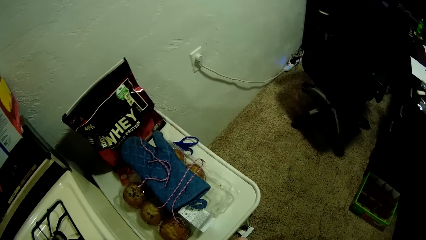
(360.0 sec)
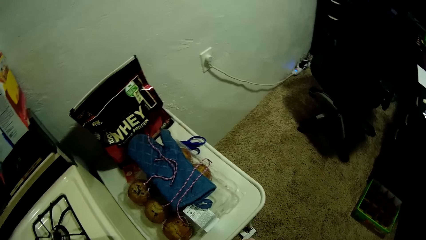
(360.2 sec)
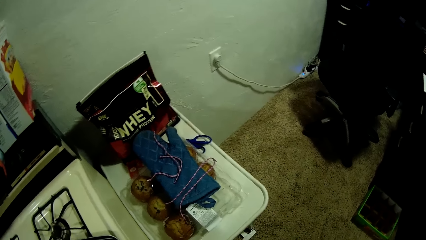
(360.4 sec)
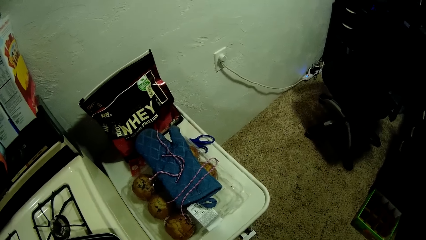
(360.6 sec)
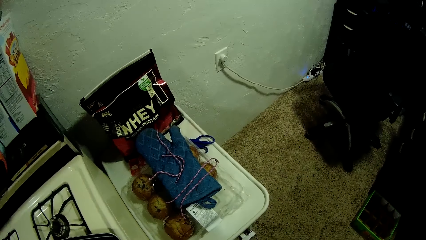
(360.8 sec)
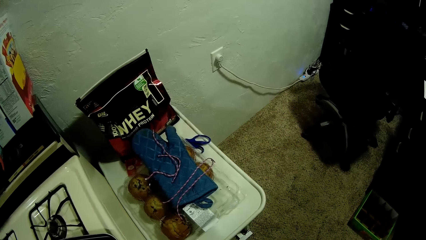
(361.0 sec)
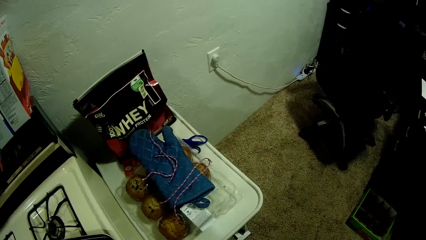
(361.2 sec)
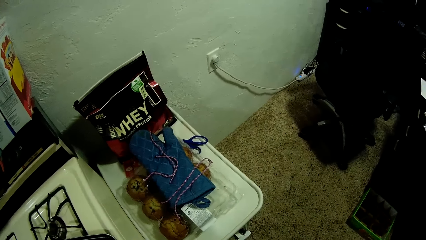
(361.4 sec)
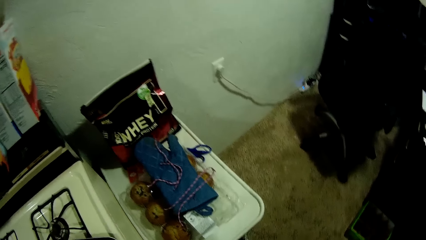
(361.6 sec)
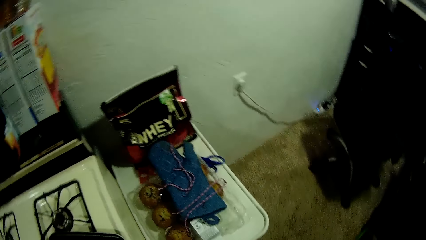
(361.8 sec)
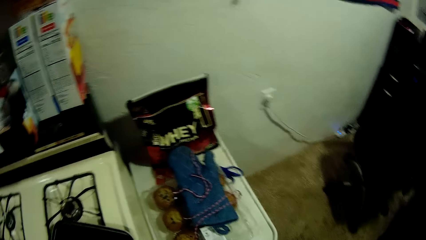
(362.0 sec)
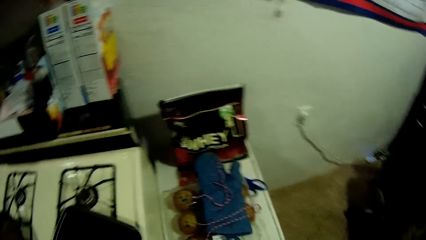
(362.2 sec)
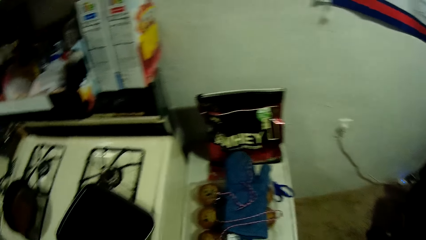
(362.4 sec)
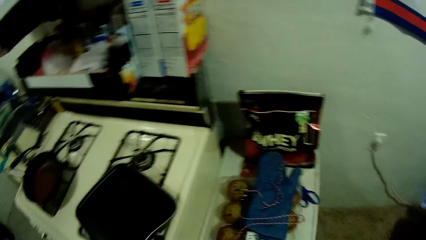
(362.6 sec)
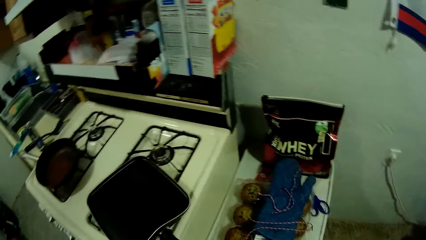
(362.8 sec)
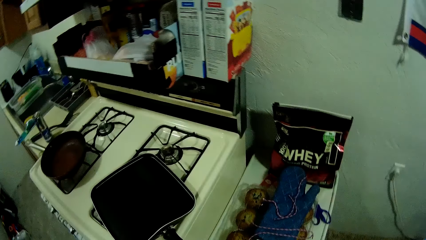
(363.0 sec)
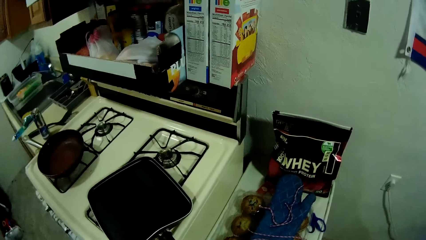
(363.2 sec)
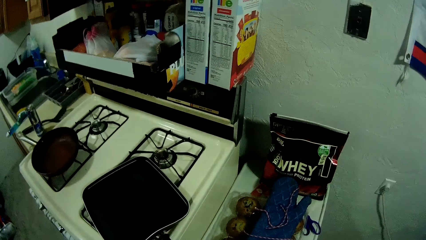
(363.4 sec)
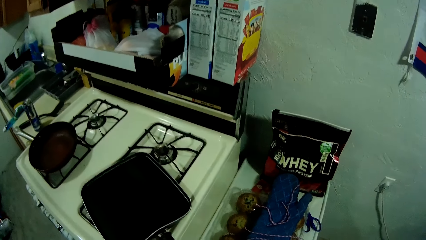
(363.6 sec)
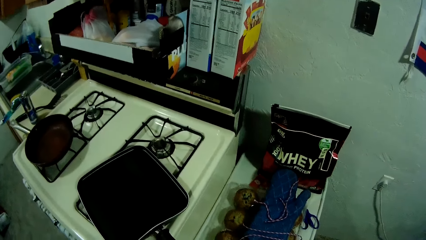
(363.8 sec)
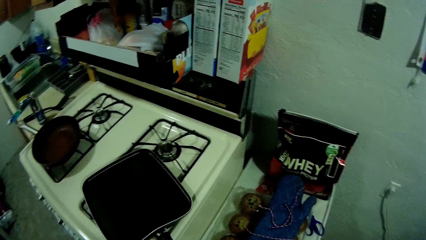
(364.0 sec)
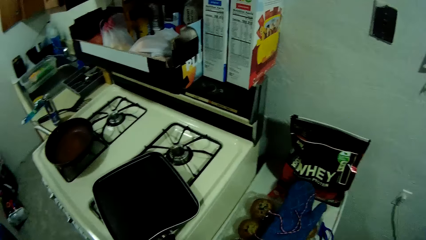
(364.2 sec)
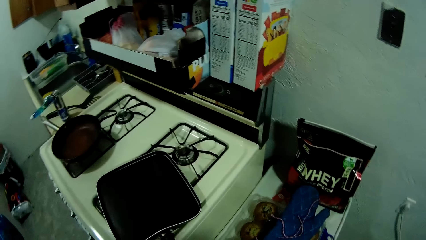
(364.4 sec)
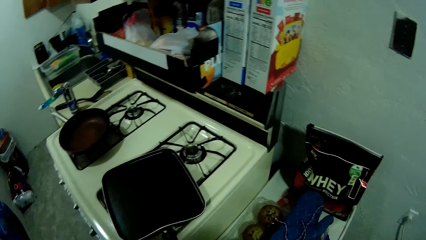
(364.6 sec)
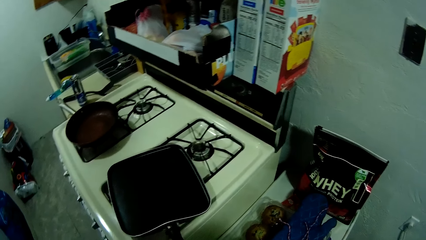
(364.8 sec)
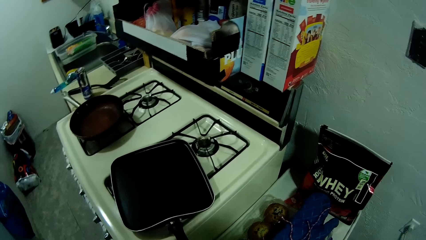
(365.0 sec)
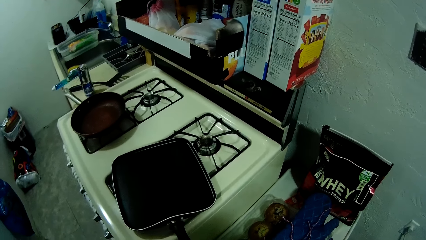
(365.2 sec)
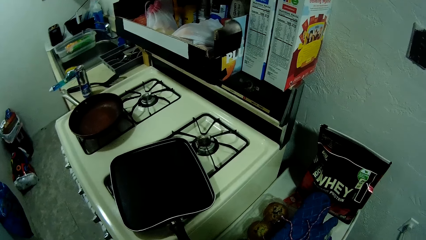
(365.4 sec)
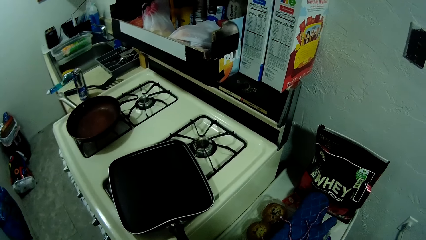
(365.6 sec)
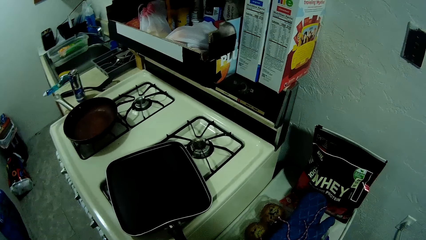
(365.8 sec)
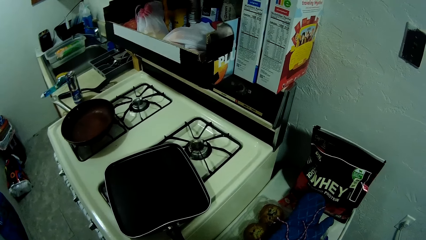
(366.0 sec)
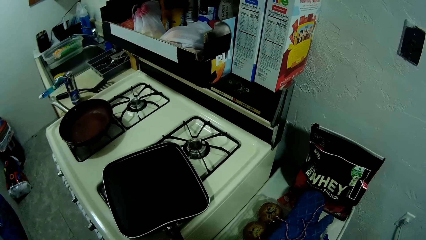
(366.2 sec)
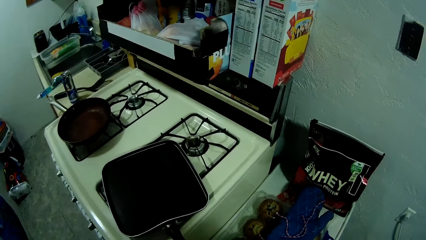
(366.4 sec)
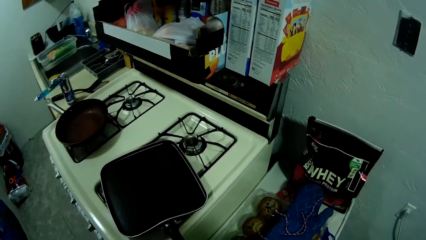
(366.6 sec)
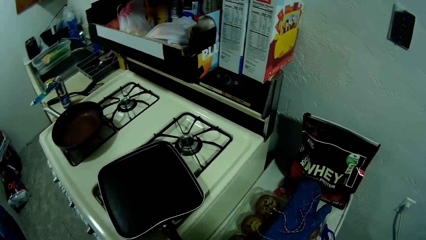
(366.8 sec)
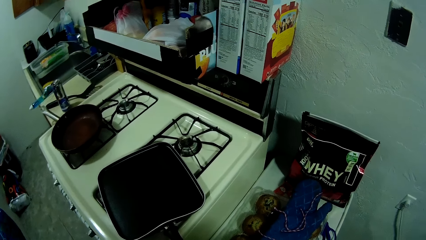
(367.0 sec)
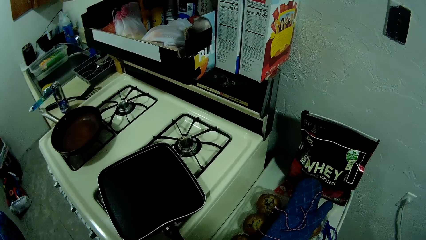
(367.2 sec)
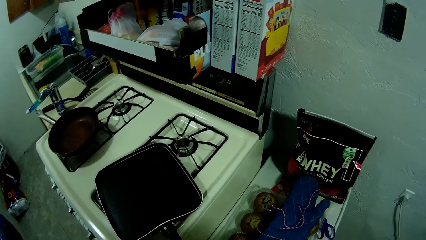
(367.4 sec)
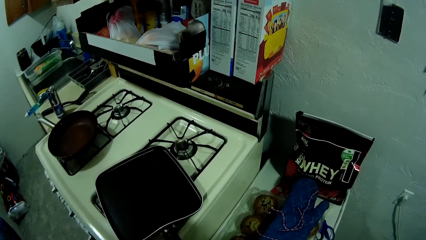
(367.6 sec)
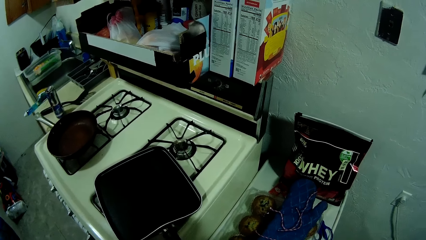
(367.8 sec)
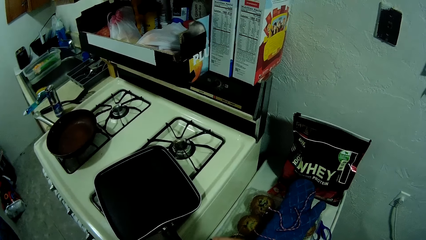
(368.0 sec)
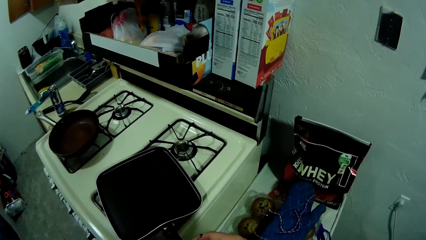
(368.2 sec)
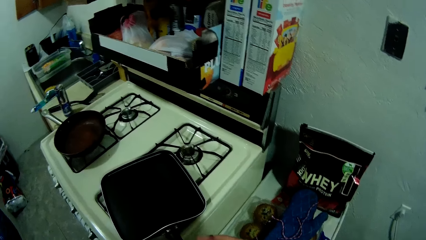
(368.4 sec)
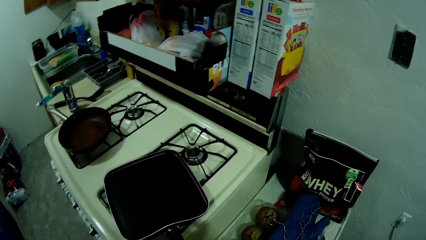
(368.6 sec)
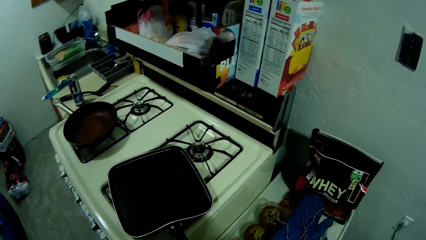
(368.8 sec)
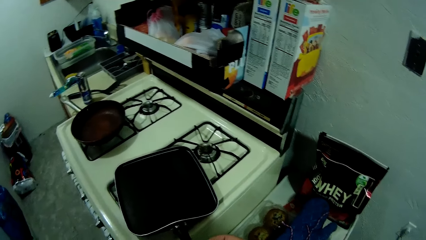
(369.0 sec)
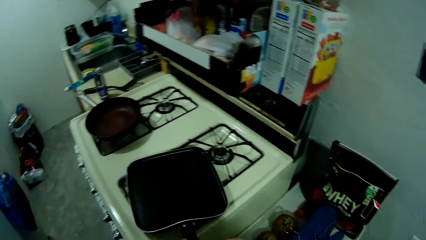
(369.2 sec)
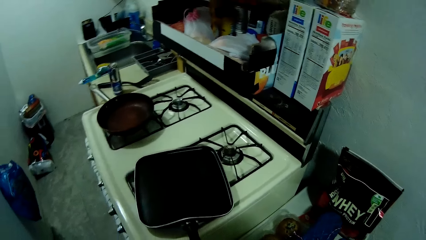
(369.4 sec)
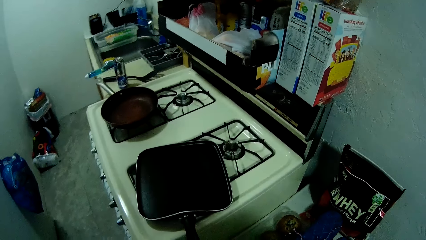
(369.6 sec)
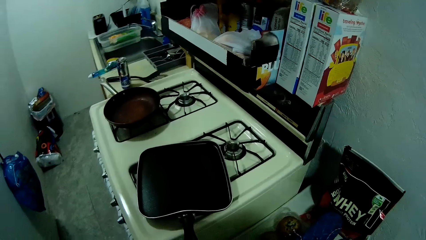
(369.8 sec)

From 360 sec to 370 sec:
The camera wearer turns around. They hold the handle of a cooking pan on a cooker. They touch the frying pan.

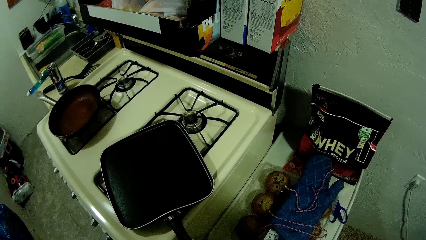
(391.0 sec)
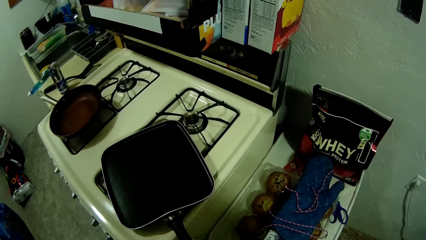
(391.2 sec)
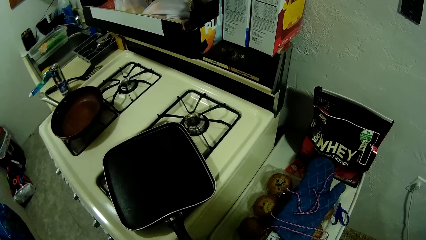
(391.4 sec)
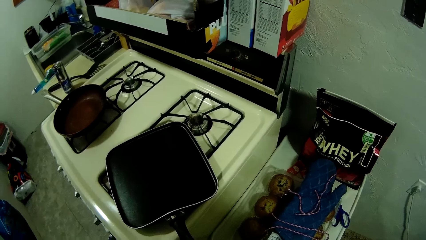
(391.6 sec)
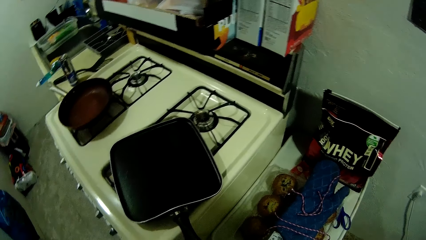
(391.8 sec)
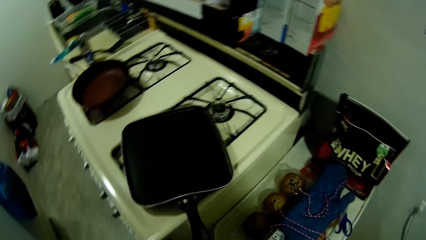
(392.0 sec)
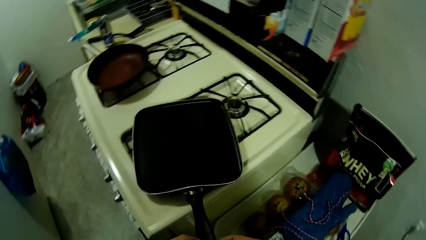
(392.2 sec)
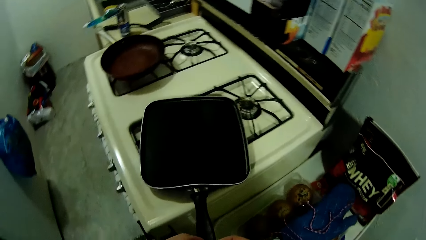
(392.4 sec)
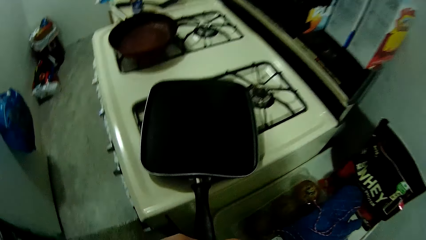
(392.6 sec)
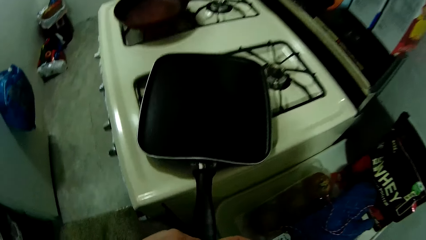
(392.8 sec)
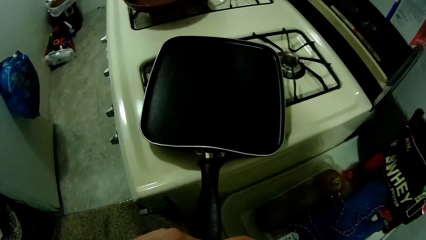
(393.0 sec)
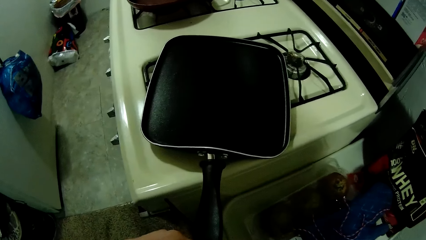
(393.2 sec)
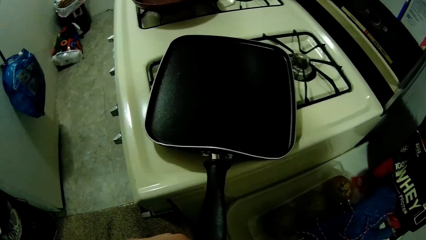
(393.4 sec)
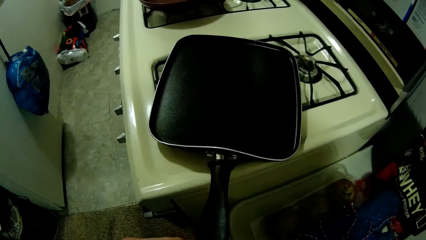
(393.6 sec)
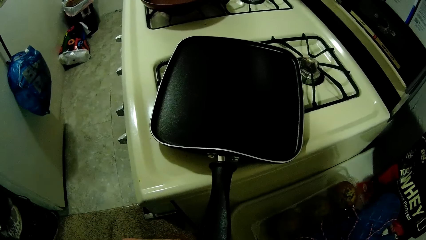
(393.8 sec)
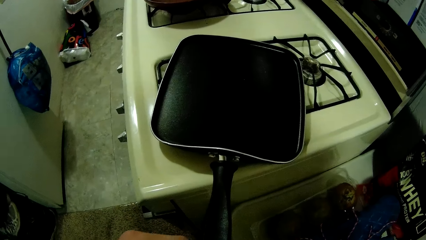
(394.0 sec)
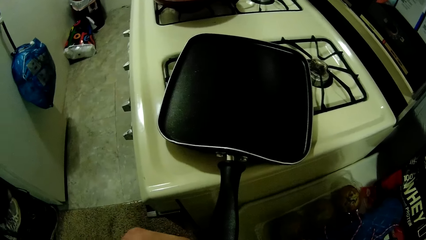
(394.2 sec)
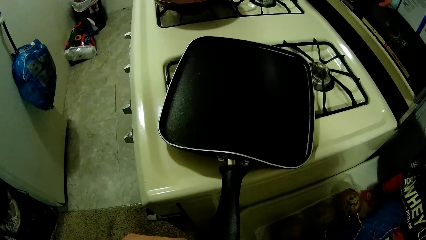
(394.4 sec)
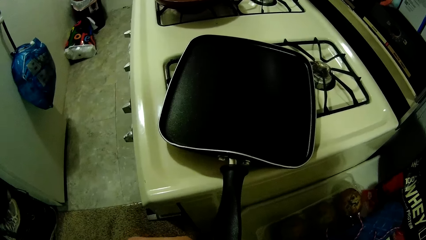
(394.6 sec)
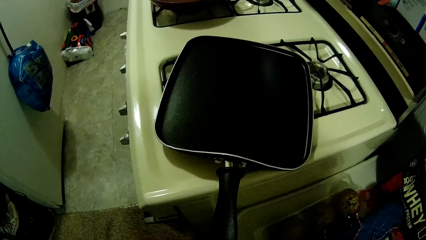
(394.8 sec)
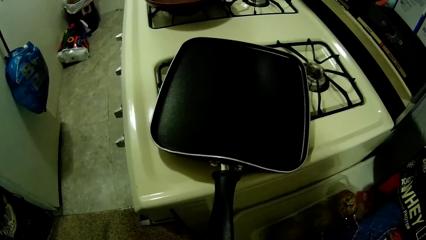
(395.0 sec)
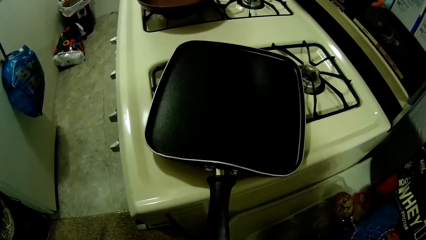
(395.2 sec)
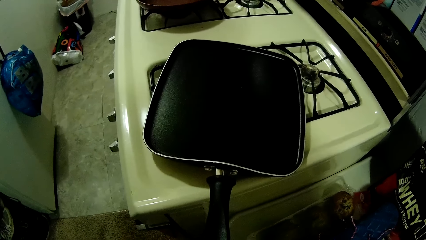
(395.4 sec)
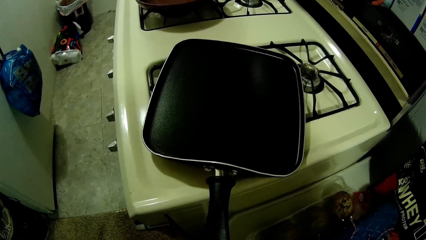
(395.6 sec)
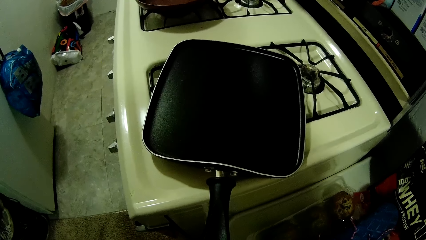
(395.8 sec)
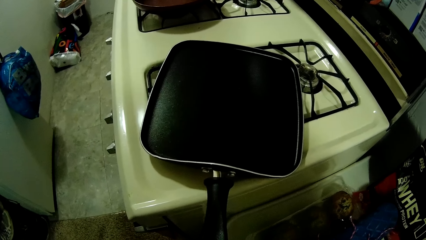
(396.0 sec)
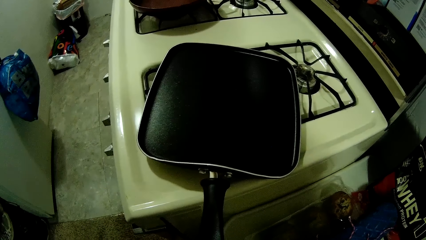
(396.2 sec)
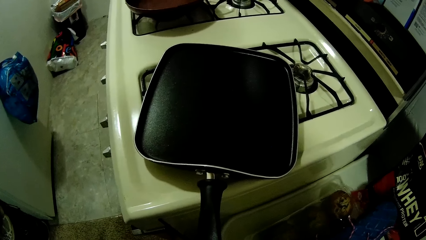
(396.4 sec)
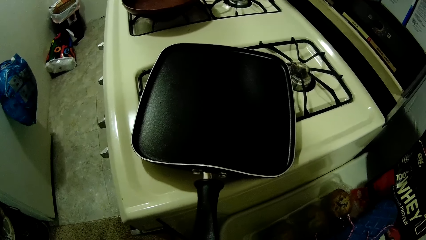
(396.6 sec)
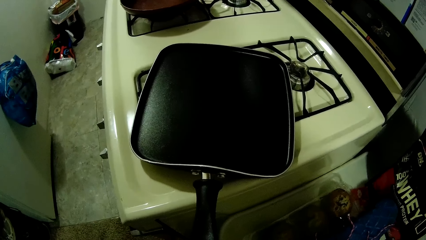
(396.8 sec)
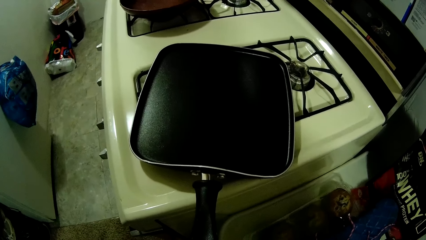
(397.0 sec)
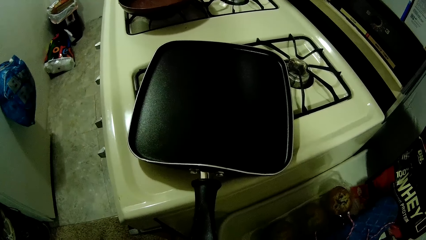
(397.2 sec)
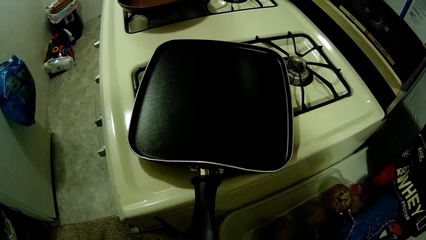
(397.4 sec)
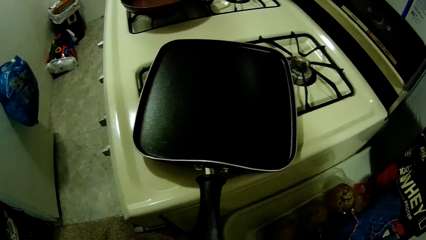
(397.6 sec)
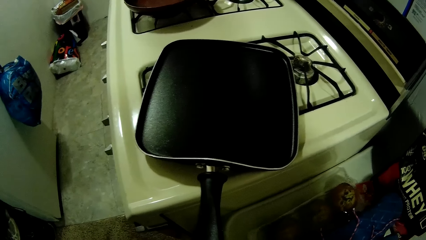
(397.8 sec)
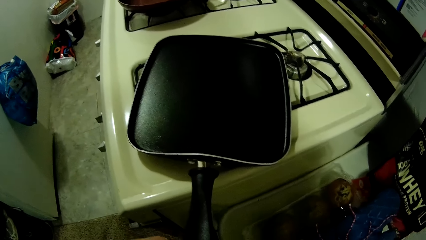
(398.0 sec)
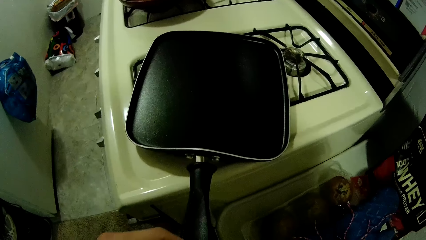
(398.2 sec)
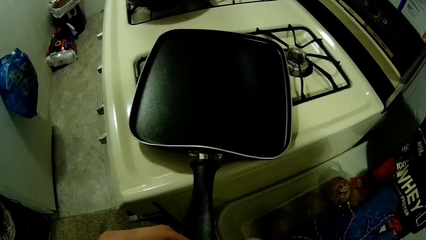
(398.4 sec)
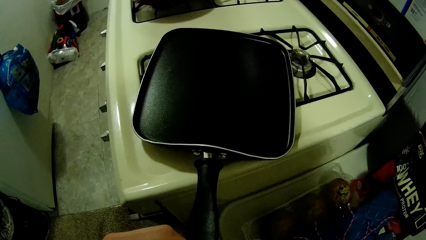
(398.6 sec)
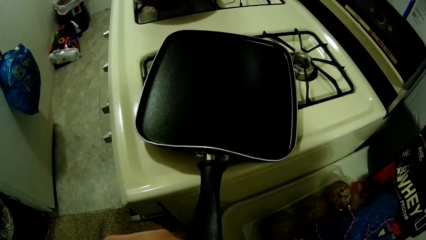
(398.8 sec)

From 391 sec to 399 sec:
The camera wearer moves their head closer to the pan. They tie a rope on the pan handle.
